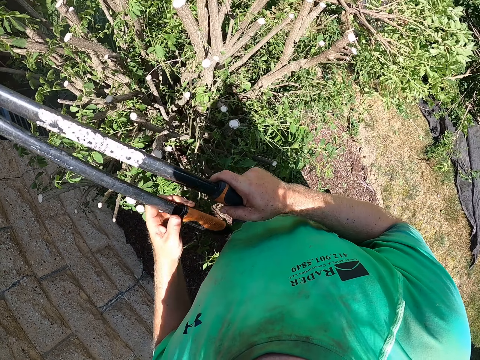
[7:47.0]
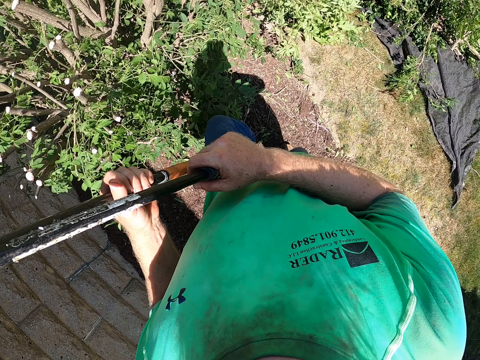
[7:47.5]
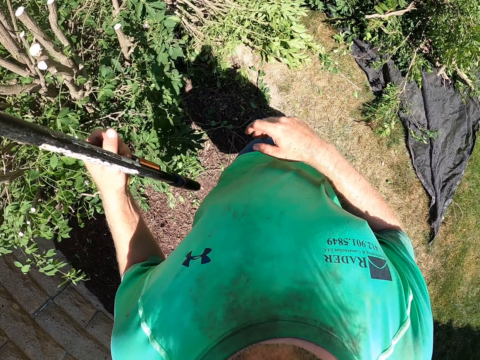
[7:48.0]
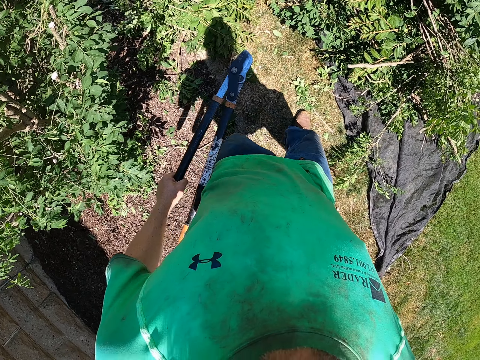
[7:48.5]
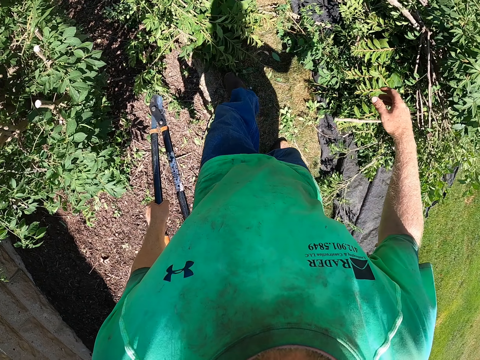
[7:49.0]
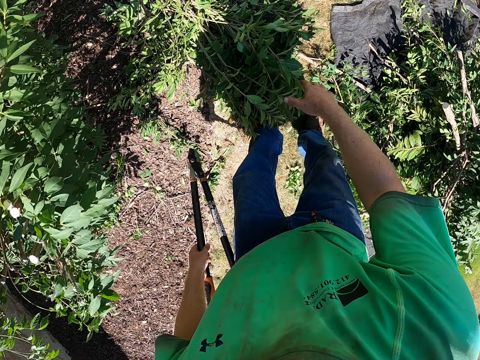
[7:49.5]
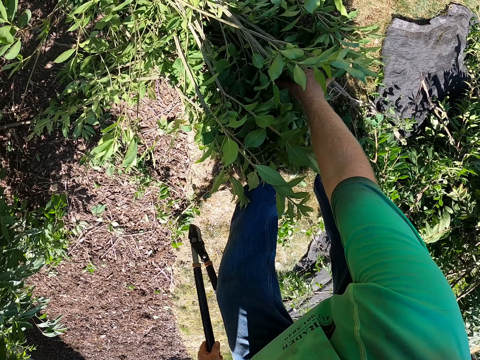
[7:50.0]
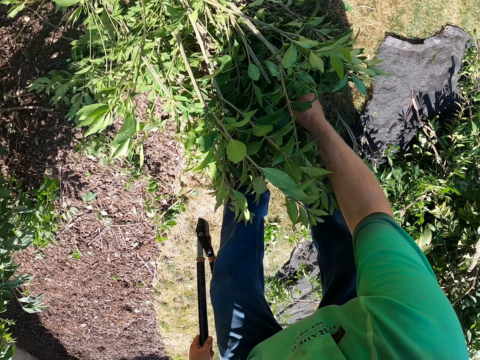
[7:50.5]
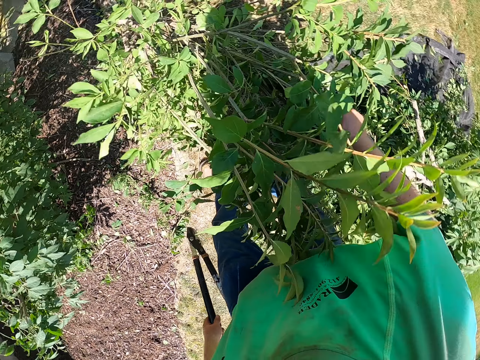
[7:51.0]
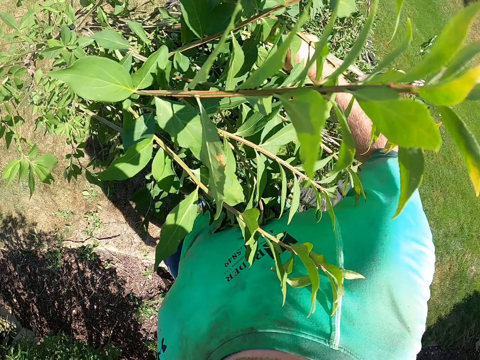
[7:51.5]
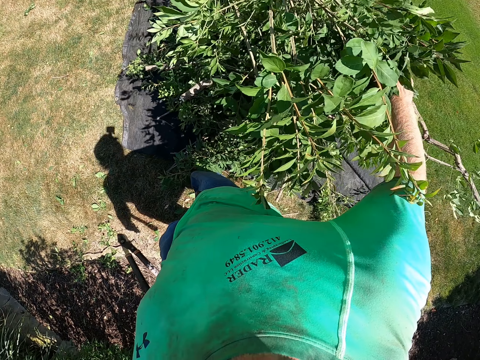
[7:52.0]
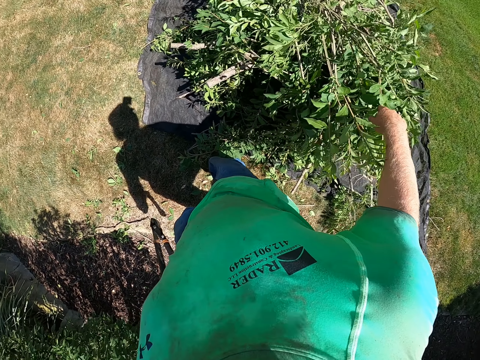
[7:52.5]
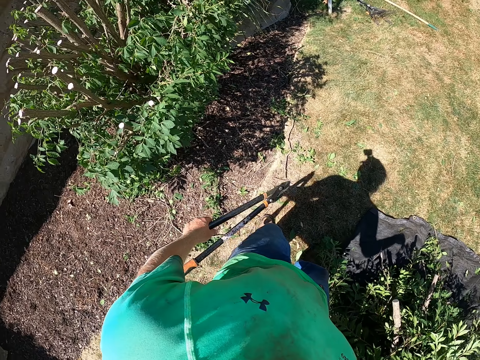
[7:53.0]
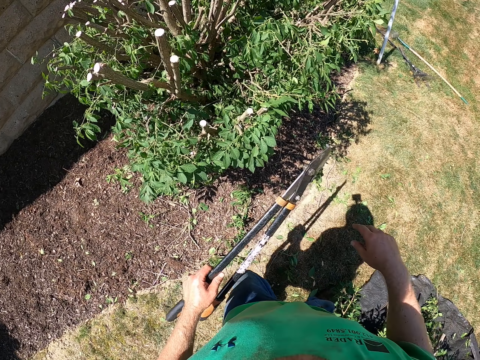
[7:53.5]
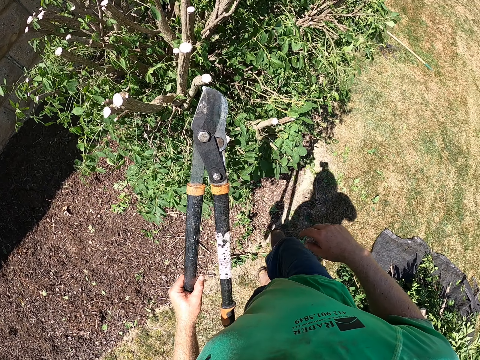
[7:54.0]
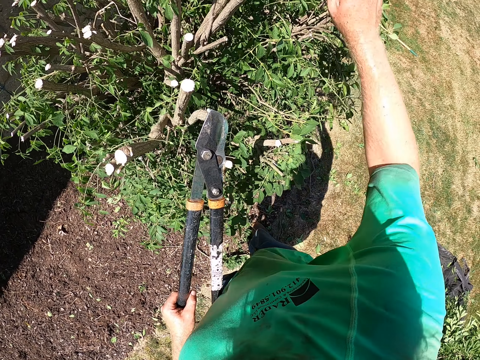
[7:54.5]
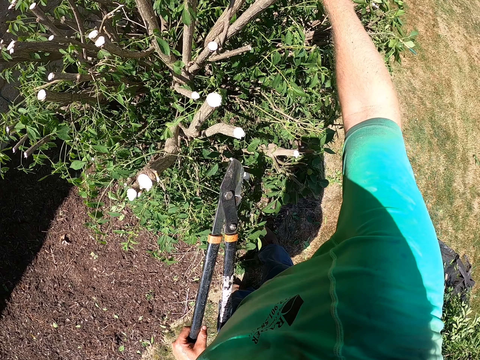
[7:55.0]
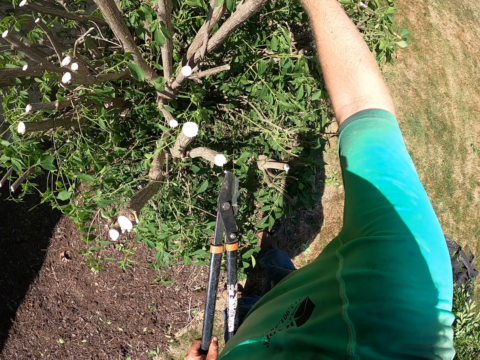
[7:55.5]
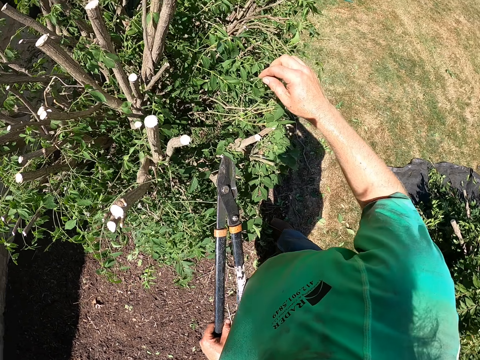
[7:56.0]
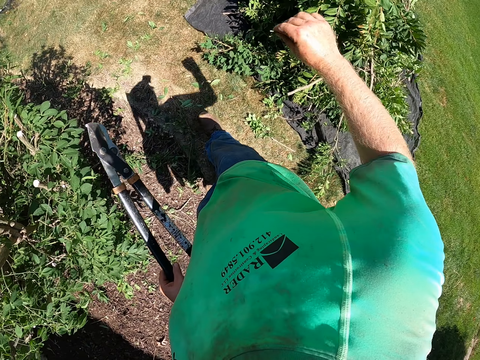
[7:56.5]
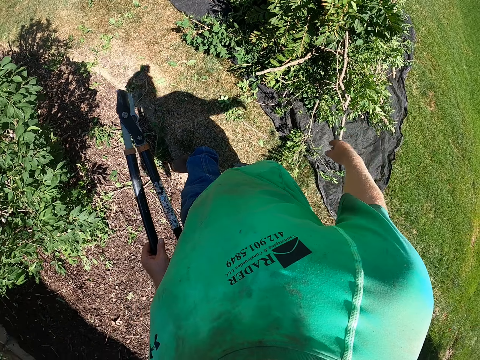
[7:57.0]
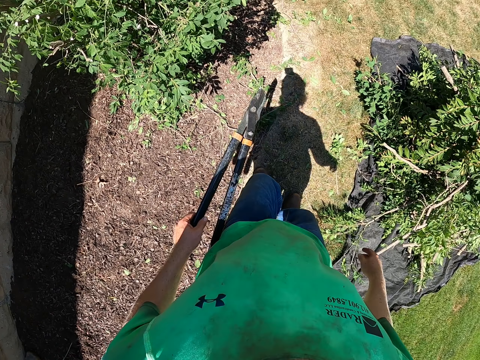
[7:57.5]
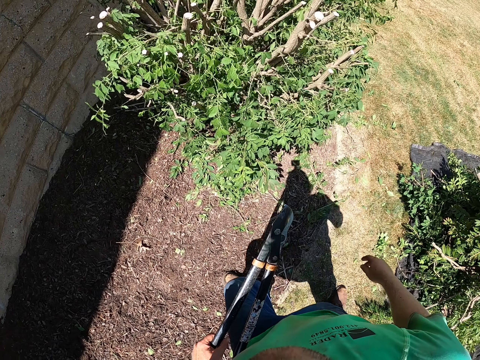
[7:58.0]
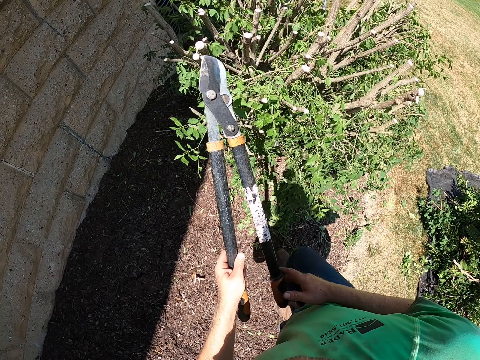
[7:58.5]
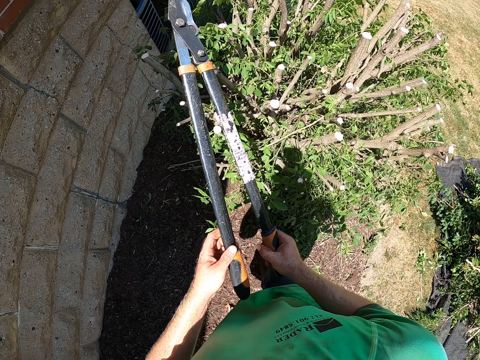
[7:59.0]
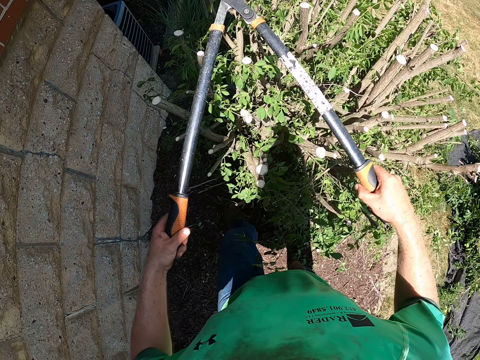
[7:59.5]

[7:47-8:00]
The camera wearer holds the shear with his left hand. He walks around. He picks up a trimmed plant from the ground with his right hand. He throws the trimmed plant in his right hand on the piece of cloth on the ground. He turns around. He plucks a branch from the trimmed plant with his right hand. He throws the branch in his right hand on the piece of cloth on the ground. He walks around. He holds the shear with his hands.

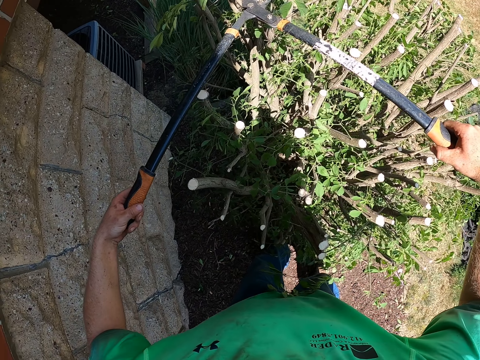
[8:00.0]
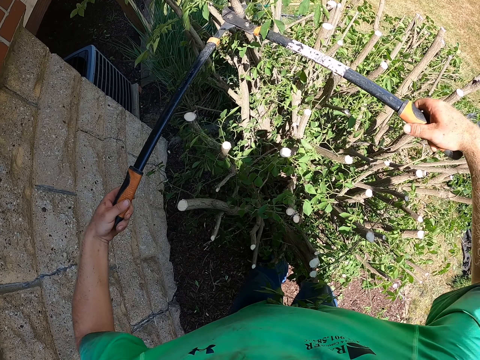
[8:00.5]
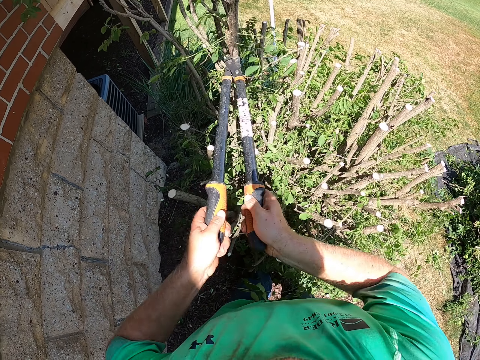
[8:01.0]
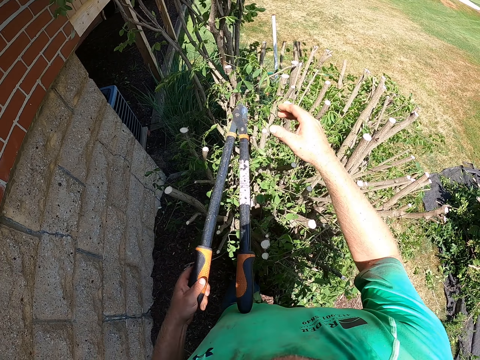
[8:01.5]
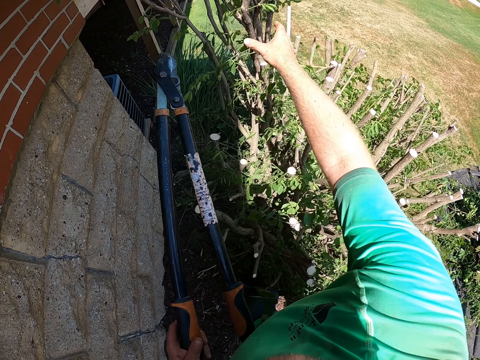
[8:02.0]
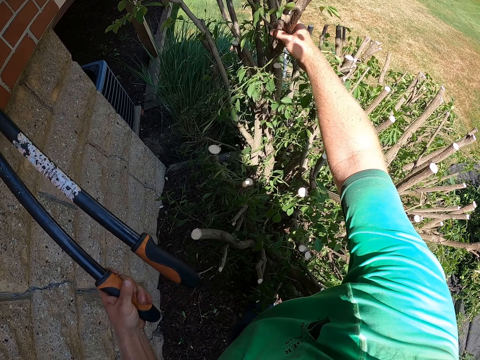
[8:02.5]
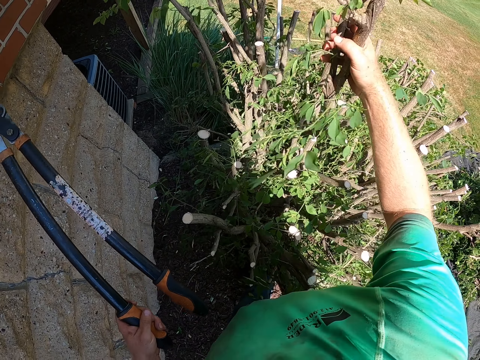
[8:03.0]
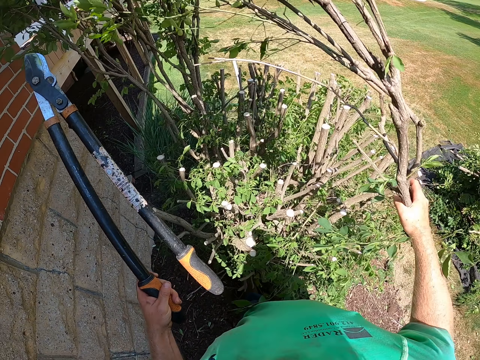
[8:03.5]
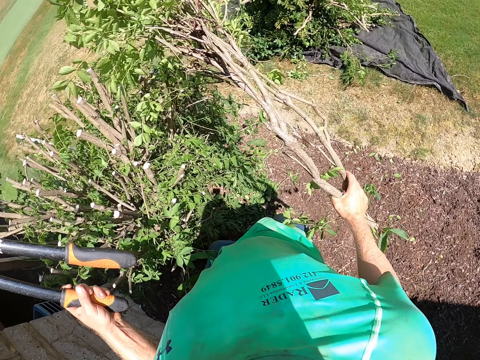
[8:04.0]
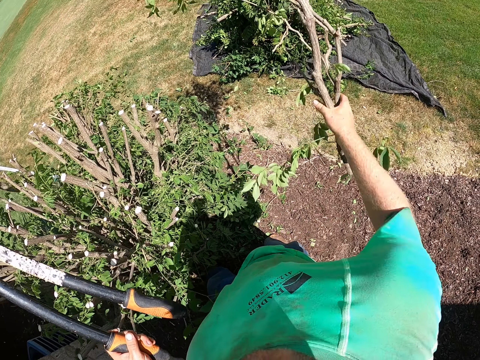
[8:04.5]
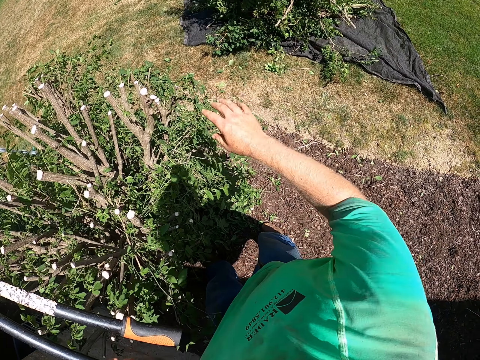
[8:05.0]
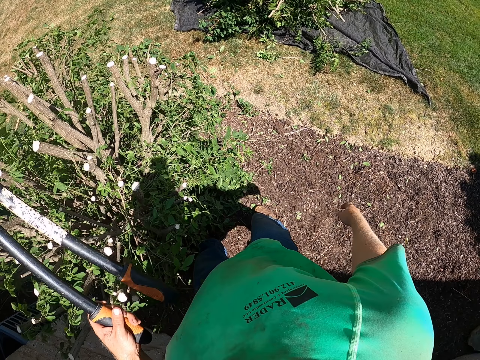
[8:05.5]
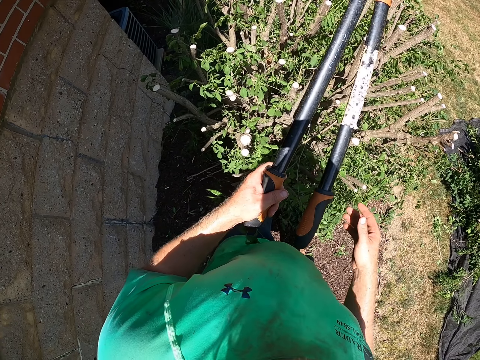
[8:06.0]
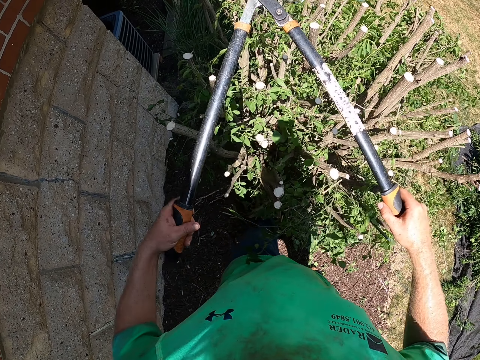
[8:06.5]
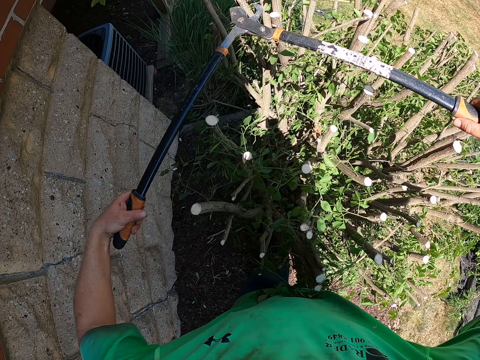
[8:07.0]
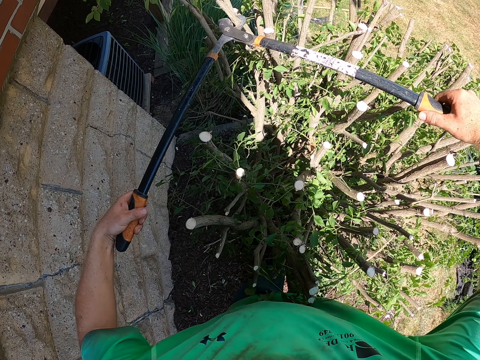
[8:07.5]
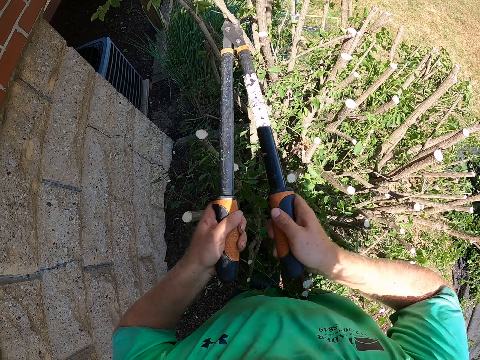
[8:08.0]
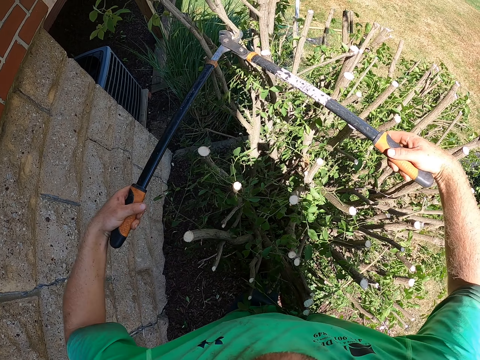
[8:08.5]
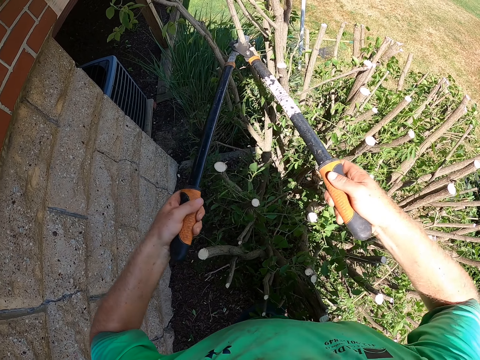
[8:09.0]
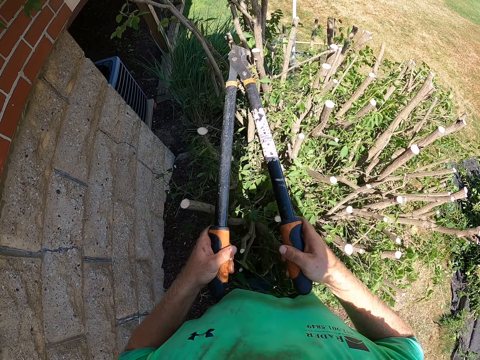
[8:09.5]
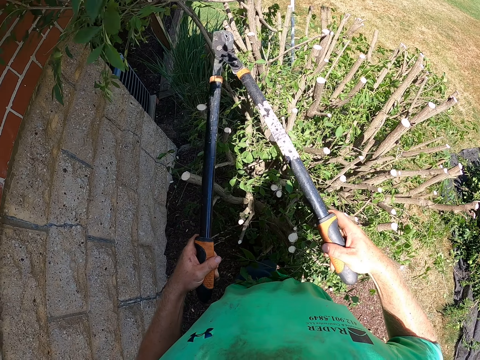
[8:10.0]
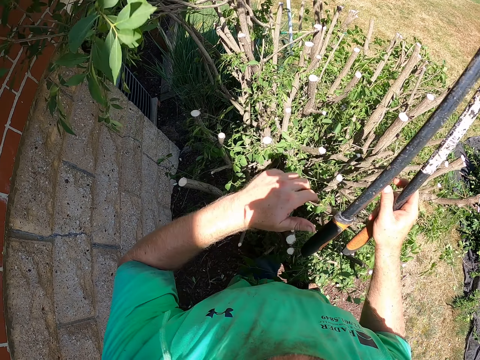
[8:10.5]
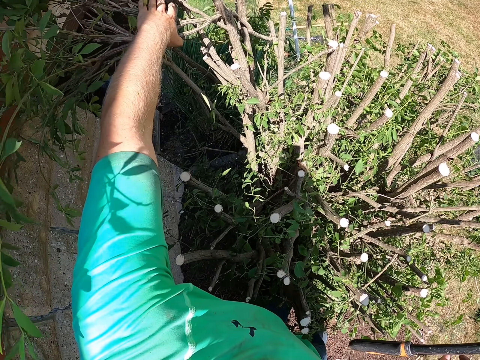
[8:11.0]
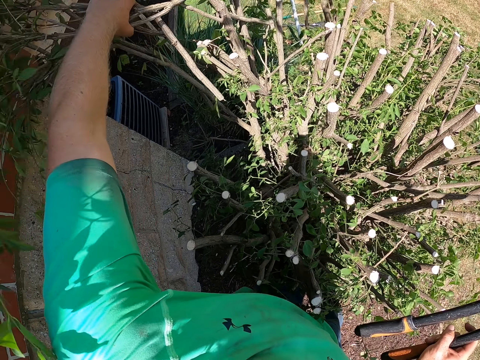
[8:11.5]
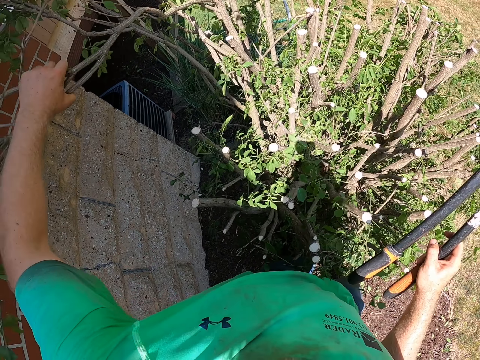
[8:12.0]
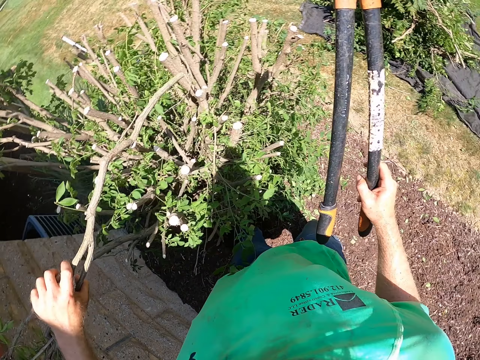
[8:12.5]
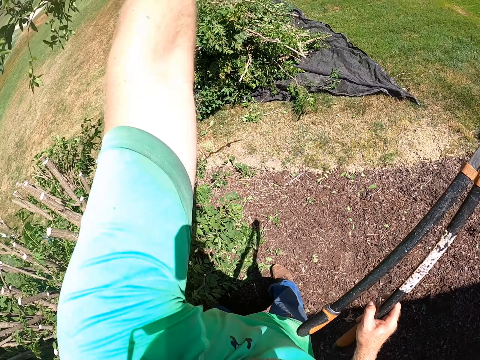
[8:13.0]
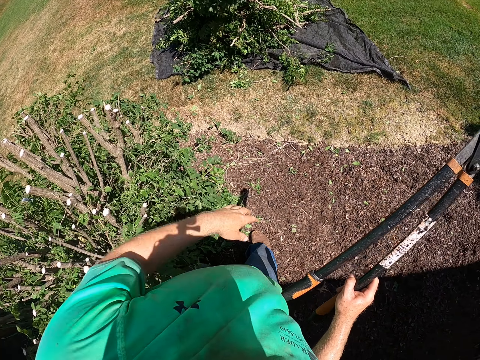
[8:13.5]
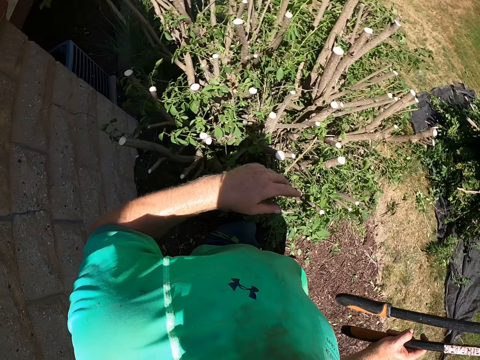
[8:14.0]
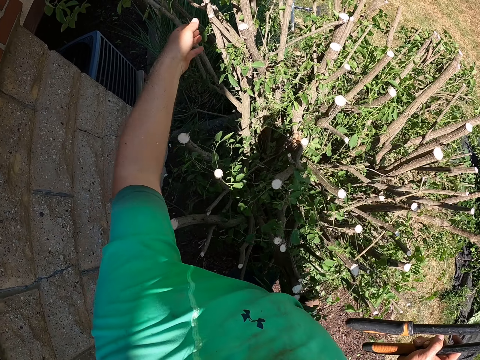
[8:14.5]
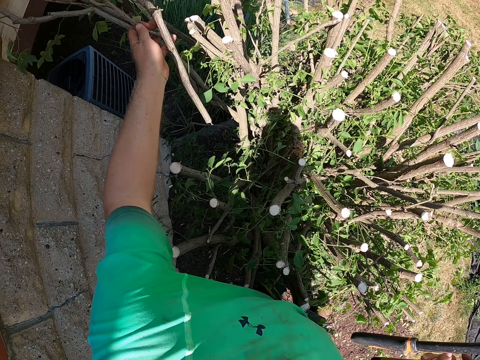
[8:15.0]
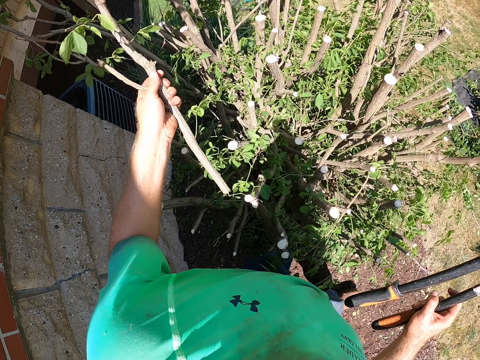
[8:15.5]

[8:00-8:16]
The camera wearer trims the plant with the pruning shears in his hands. He holds a trimmed plant with his right hand. He picks a branch. He throws the plant in his right hand on the piece of cloth on the ground. He holds the pruning shears with his hands. He turns around. He trims the plant with the pruning shears in his hands. He holds a trimmed plant with his right hand. He picks a branch. He throws the plant in his right hand on the piece of cloth on the ground. He holds a trimmed plant with his right hand.
